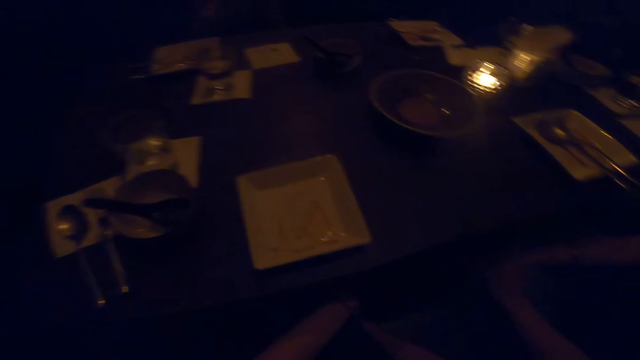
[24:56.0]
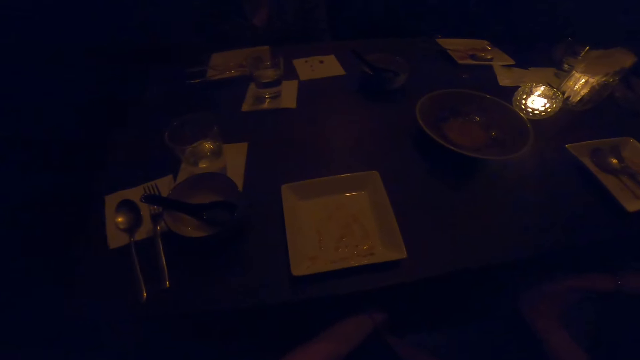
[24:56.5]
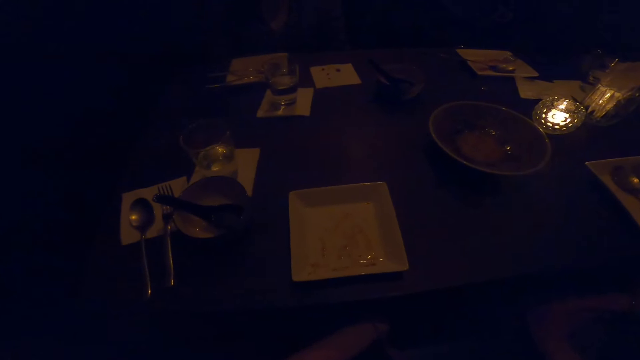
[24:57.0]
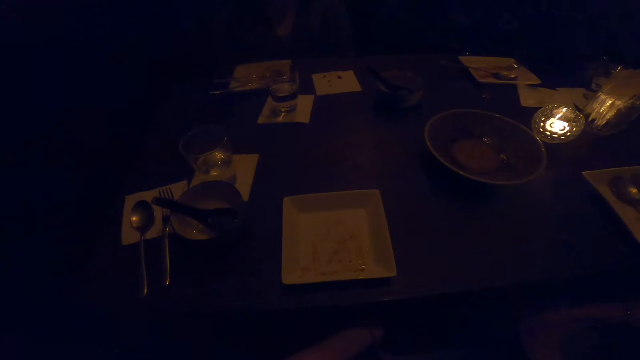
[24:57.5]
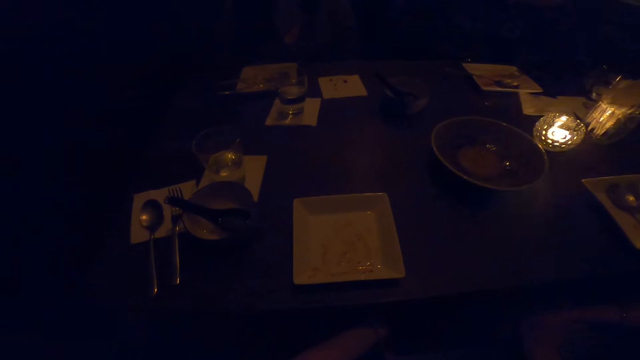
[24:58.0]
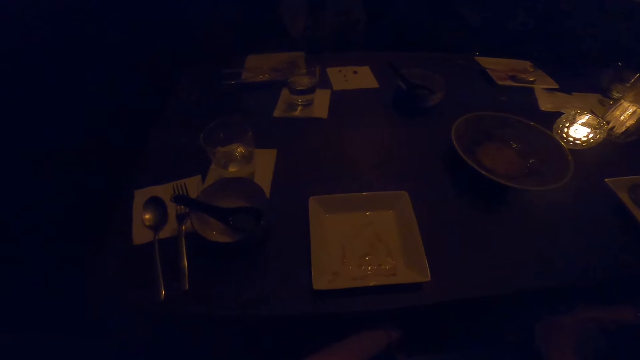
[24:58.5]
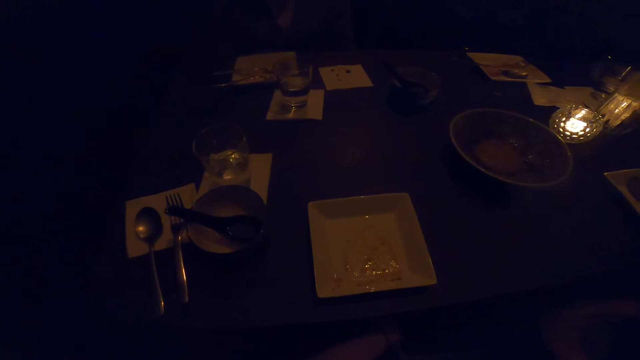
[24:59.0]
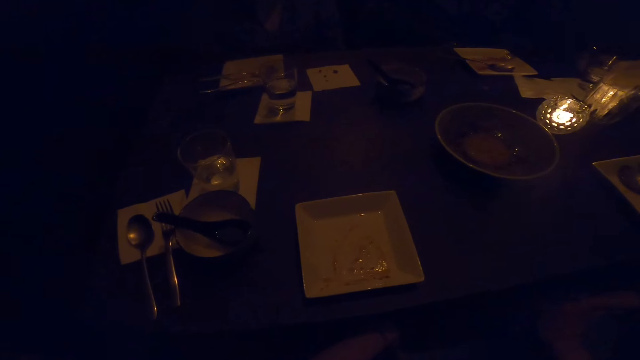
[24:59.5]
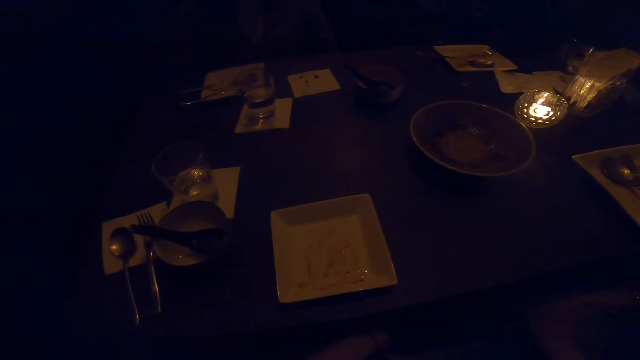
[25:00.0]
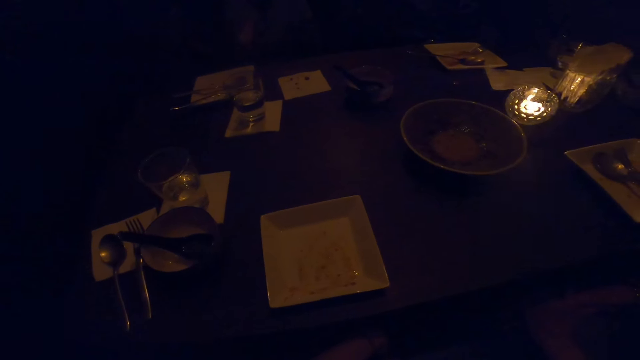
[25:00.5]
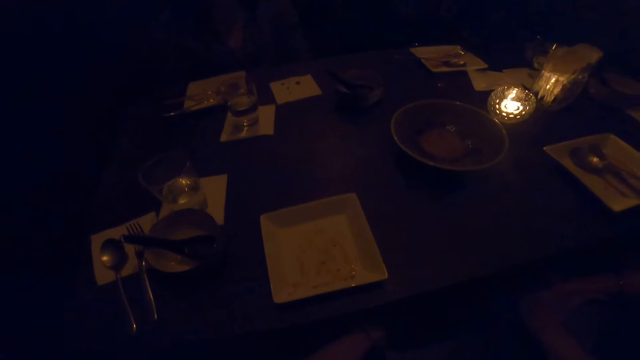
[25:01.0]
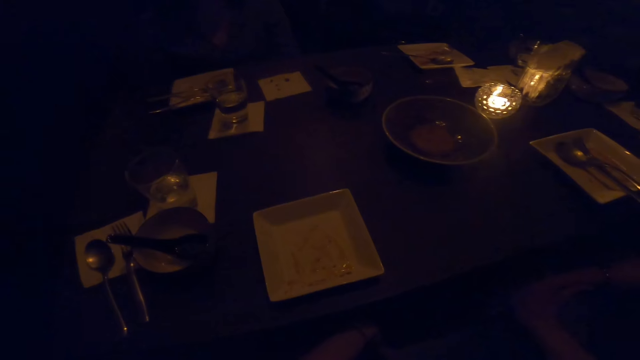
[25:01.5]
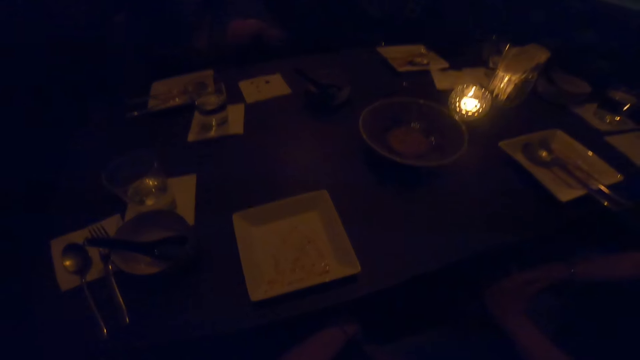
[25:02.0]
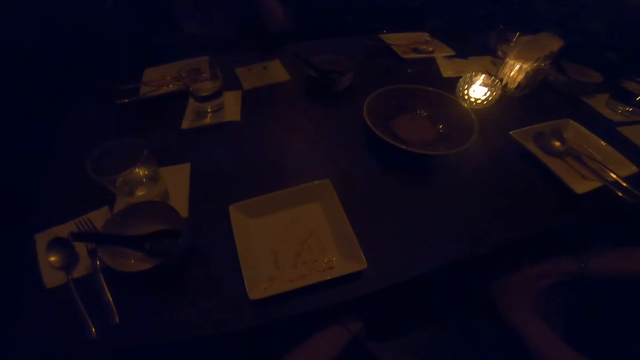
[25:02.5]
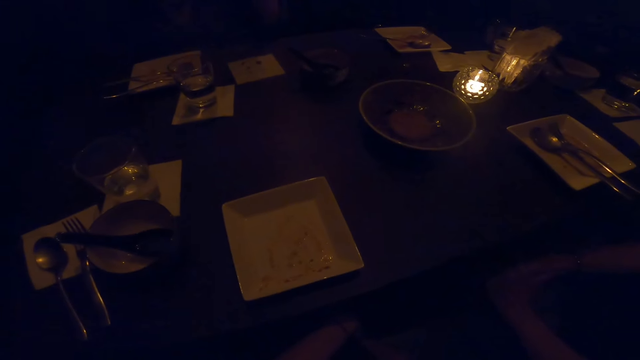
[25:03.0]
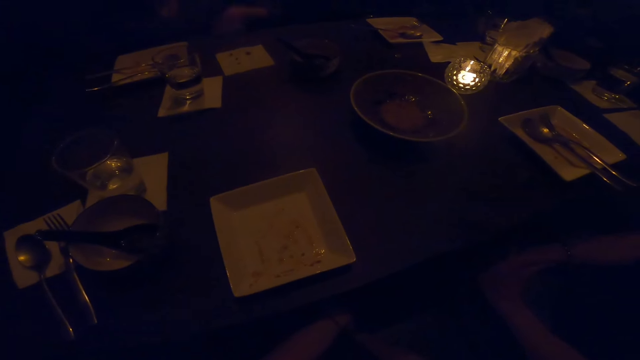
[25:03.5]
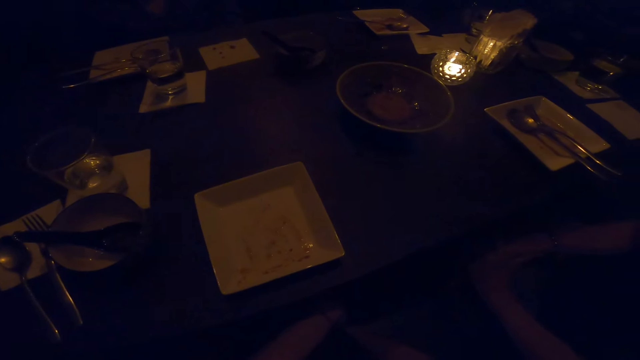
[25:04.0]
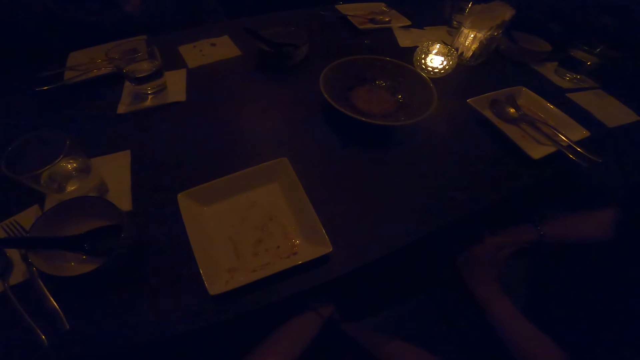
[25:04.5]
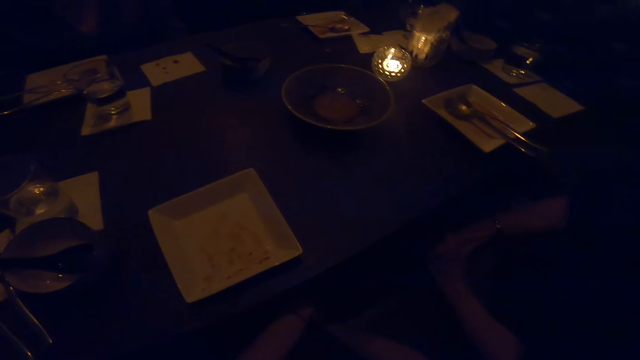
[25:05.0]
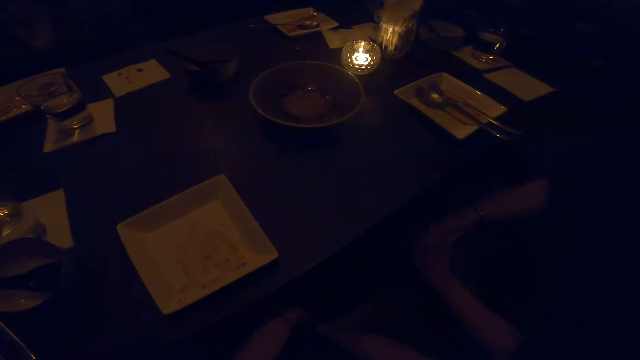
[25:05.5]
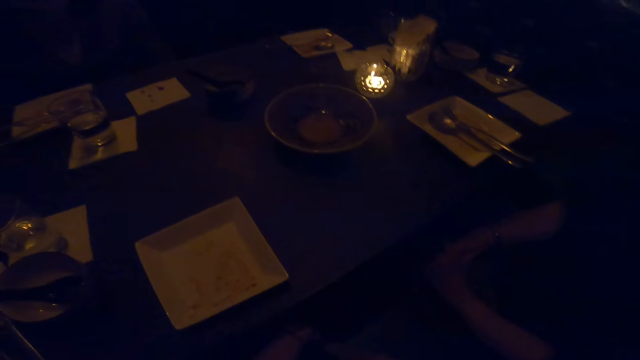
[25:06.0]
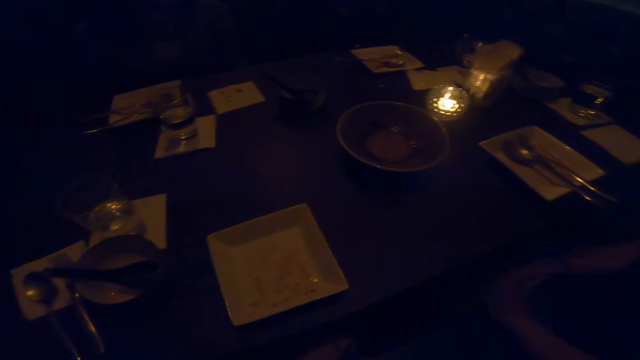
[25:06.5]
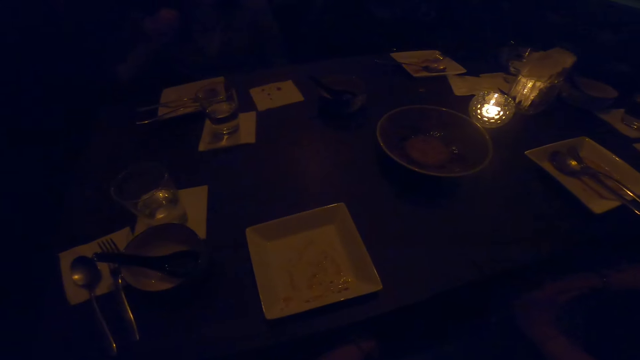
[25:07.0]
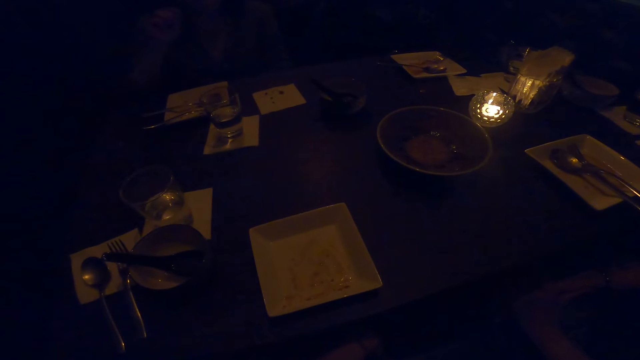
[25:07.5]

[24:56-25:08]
The camera wearer talks to a man.

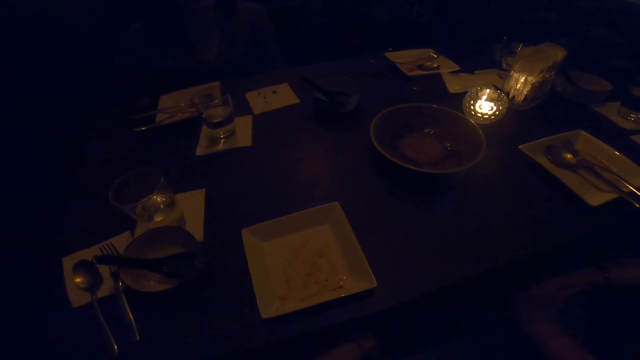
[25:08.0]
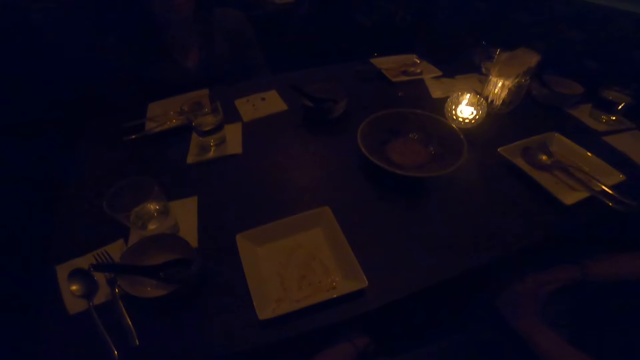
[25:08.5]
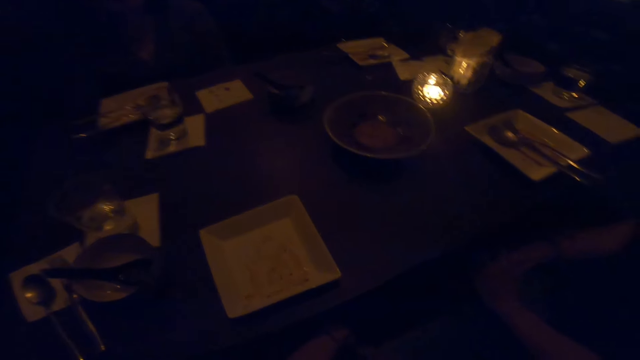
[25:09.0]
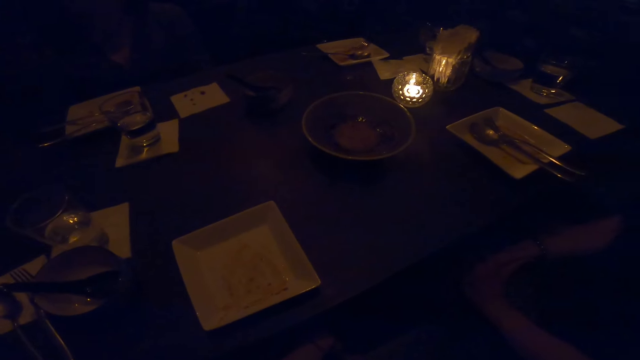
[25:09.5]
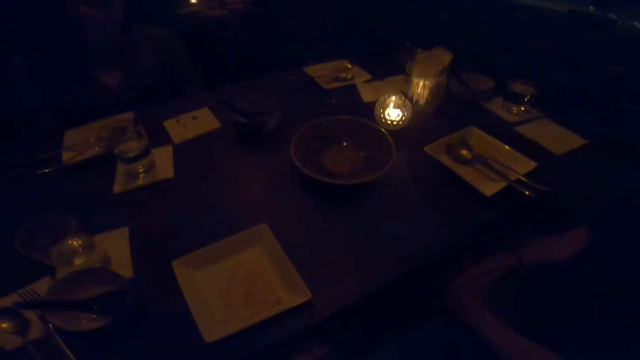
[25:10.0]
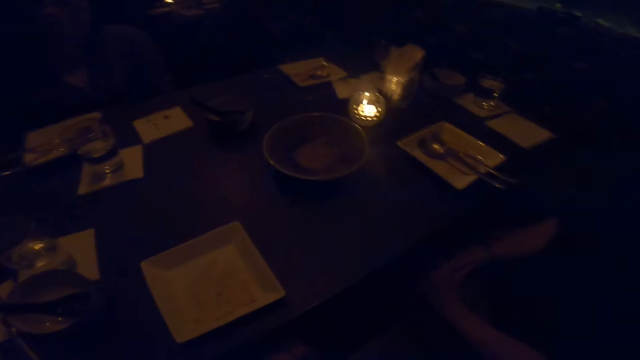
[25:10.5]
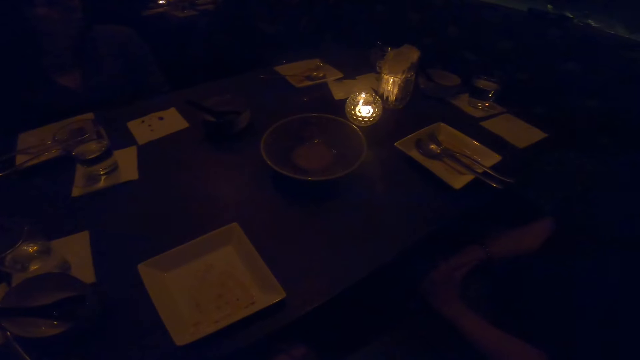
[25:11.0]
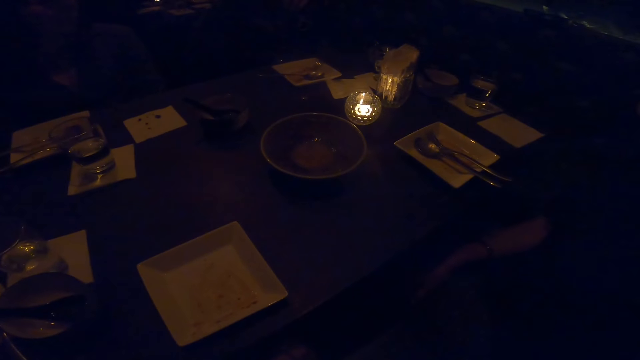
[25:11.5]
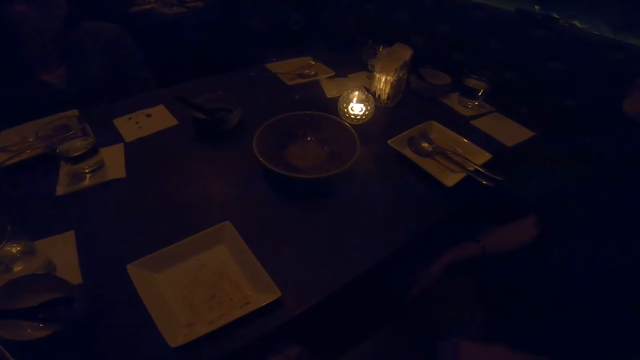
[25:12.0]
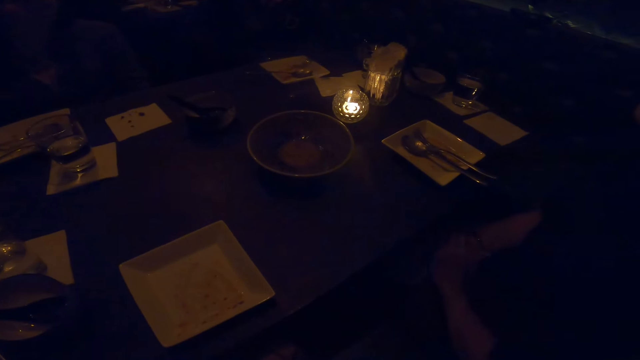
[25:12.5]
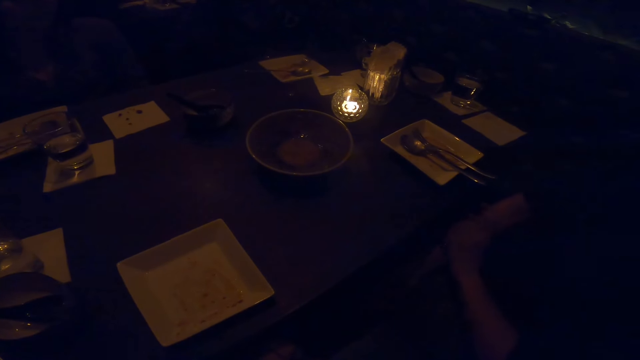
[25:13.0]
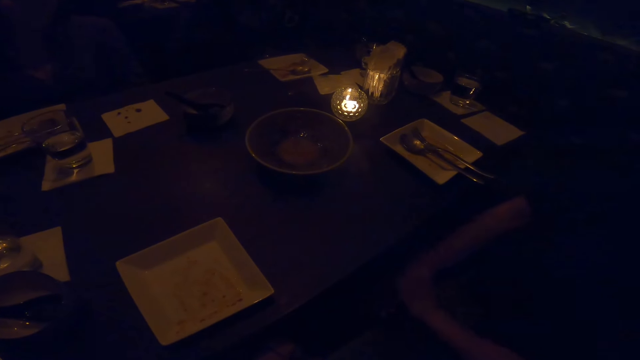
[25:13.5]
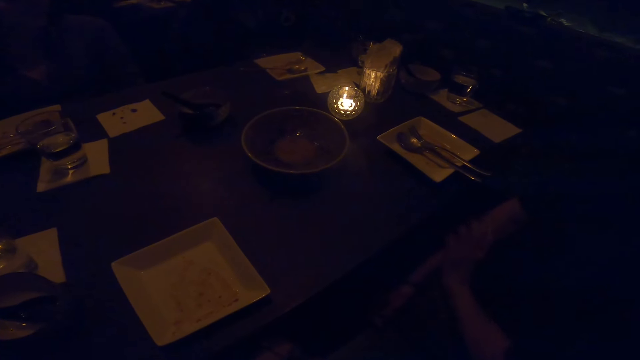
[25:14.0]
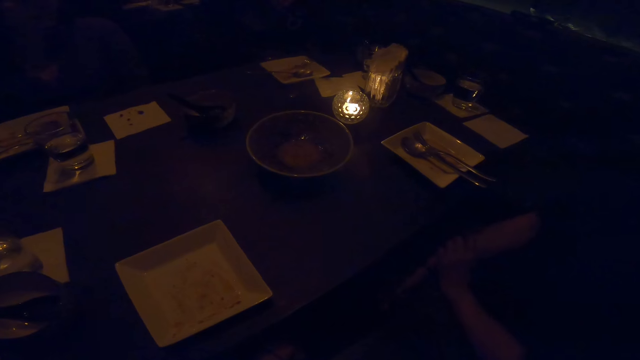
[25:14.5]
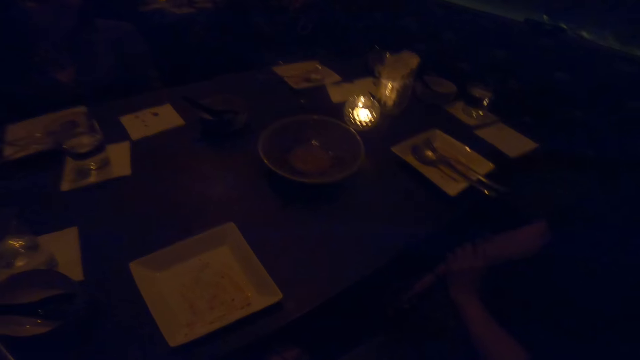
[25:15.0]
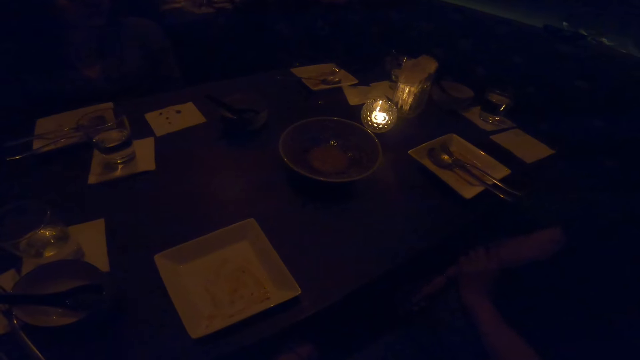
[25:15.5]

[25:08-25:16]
A man talks to the camera wearer.
